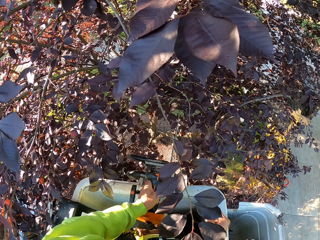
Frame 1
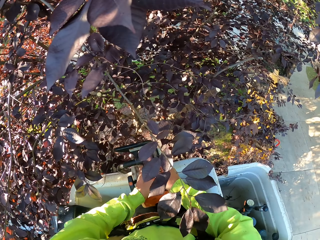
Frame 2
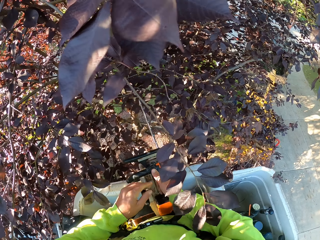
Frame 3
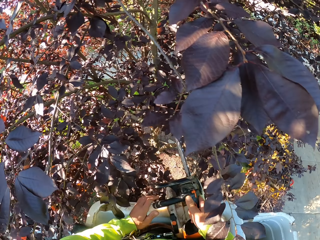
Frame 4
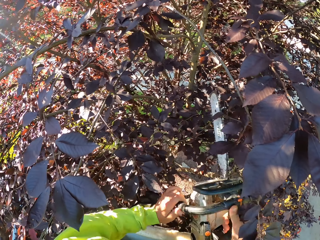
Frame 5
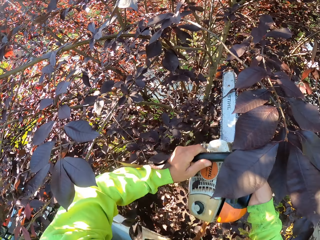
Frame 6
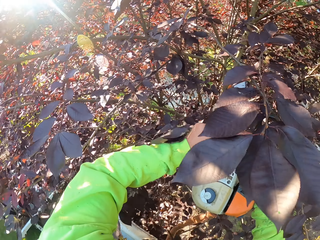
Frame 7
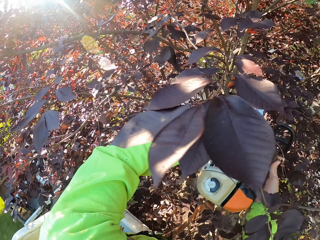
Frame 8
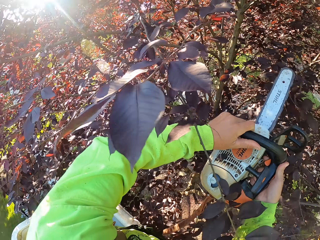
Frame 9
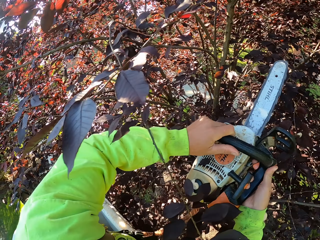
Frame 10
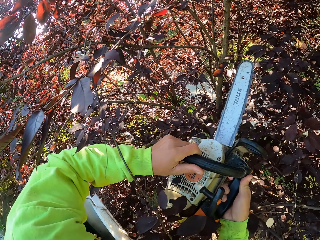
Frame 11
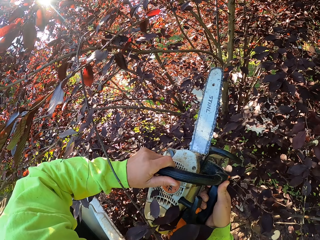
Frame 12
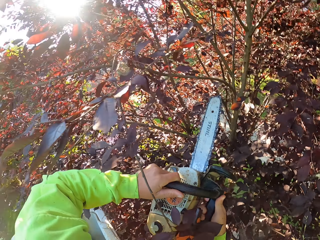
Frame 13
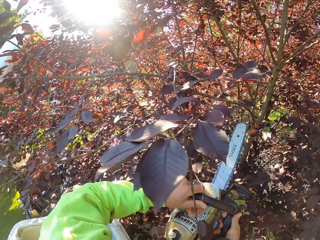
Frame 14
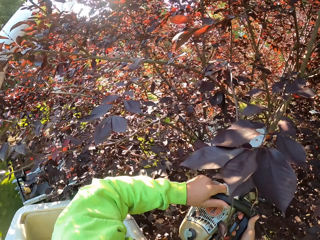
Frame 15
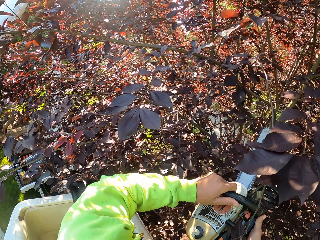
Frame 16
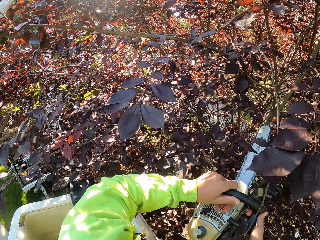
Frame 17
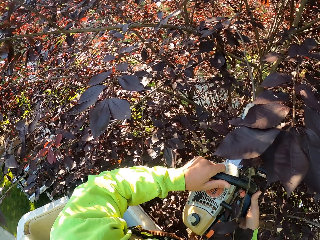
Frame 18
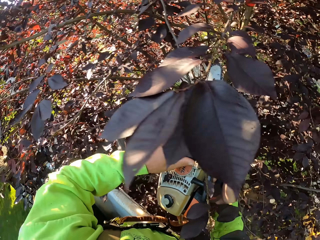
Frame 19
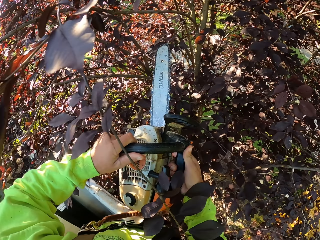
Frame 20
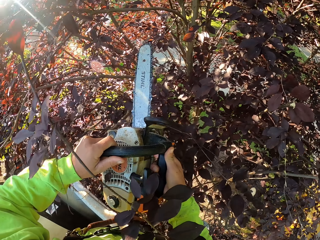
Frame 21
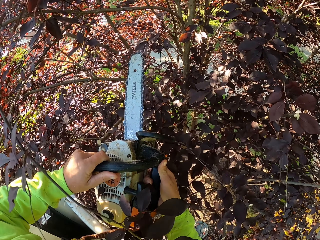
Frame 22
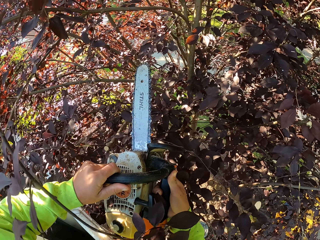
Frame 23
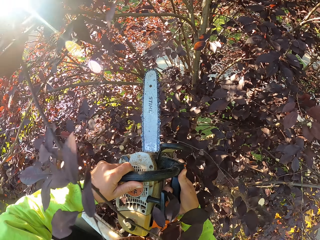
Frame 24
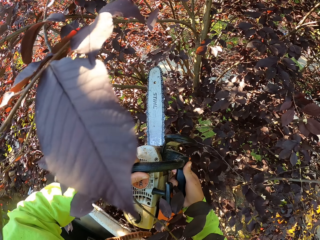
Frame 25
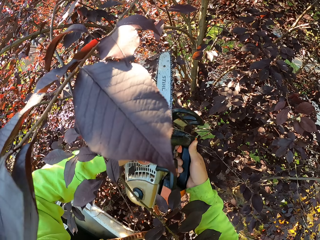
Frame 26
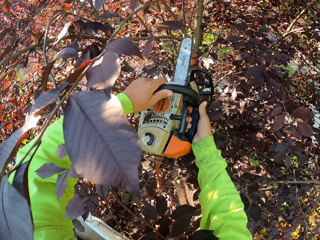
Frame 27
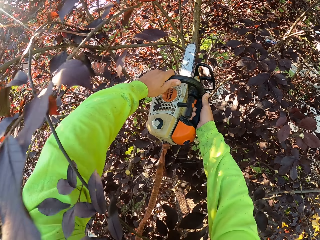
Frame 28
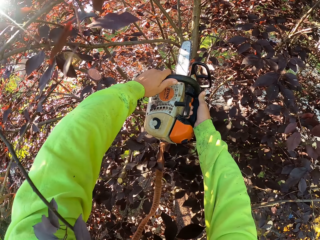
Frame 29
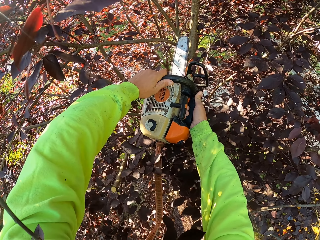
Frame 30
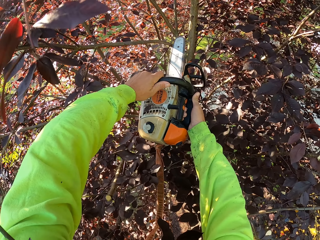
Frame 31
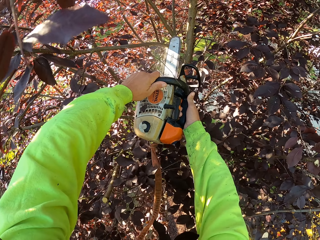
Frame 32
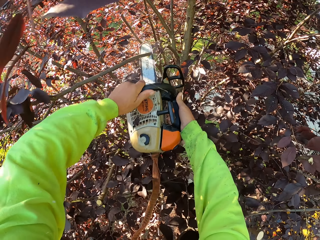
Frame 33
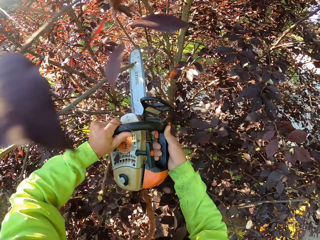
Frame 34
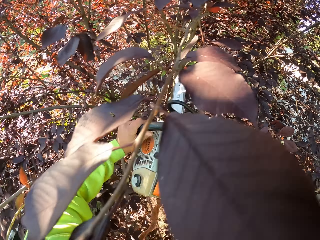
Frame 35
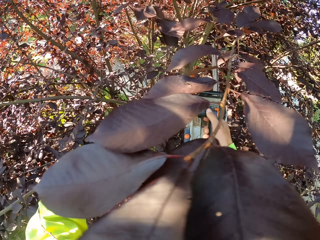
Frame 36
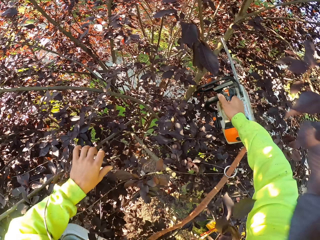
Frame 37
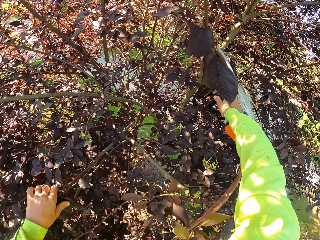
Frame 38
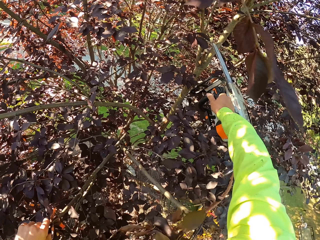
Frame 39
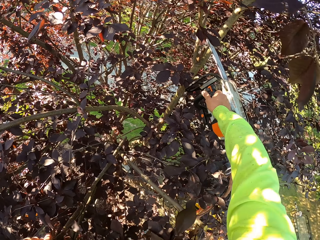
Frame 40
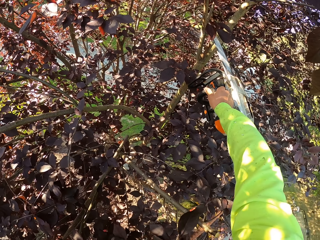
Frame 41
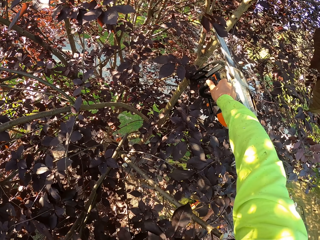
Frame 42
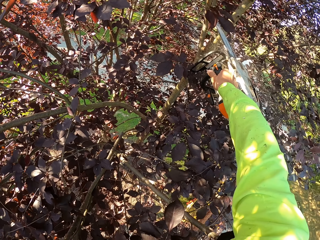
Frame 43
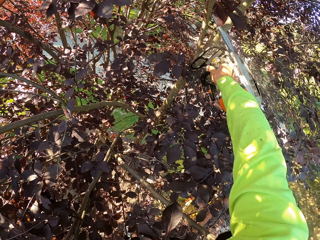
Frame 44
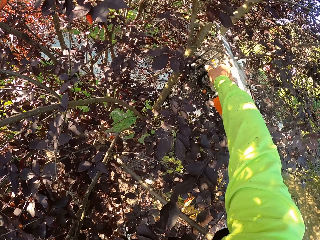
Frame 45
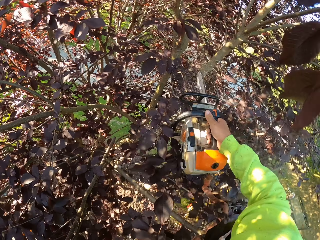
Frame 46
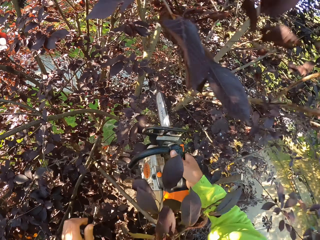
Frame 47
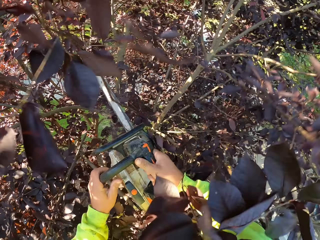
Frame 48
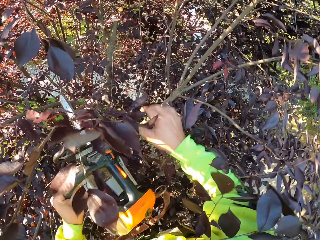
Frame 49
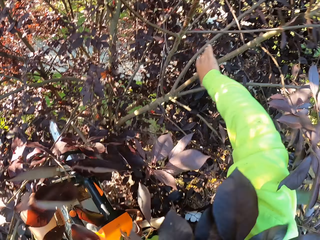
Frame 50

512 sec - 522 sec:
The camera wearer passes the chainsaw from his left hand to his right hand. He cuts a twig on the tree with the chainsaw in both hands. He cuts the twig with the chainsaw in his right hand.

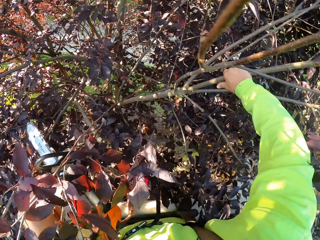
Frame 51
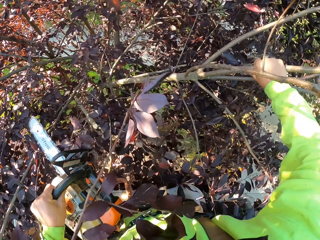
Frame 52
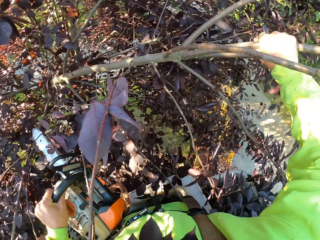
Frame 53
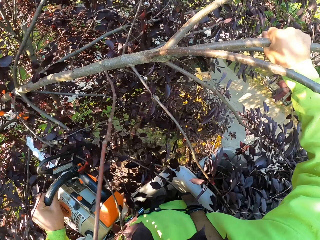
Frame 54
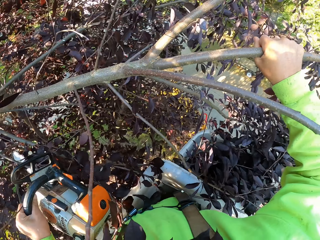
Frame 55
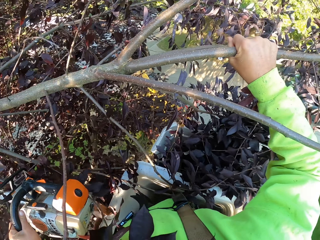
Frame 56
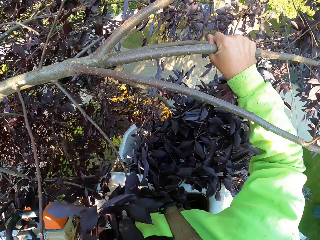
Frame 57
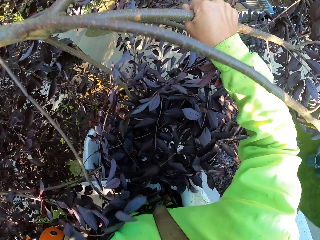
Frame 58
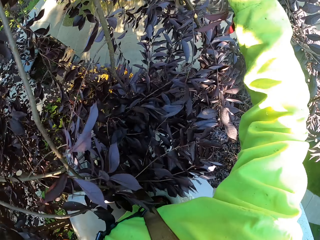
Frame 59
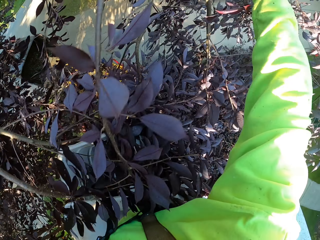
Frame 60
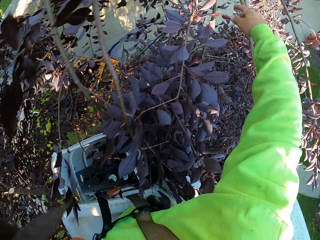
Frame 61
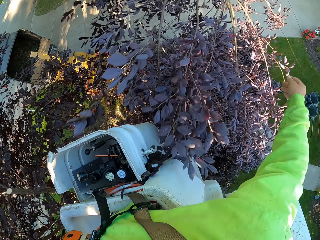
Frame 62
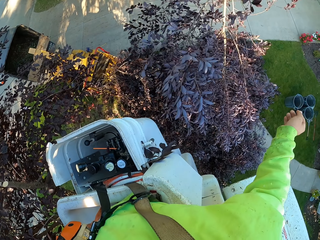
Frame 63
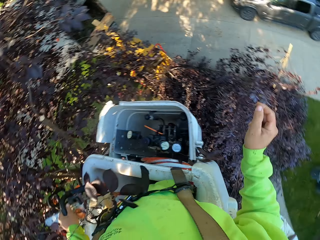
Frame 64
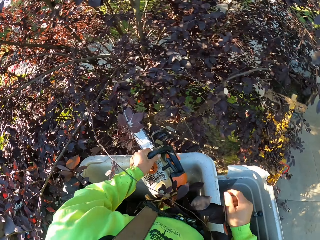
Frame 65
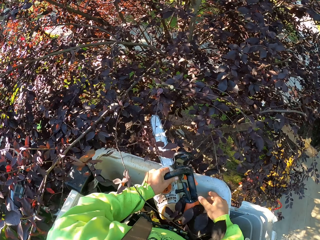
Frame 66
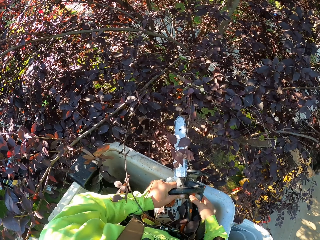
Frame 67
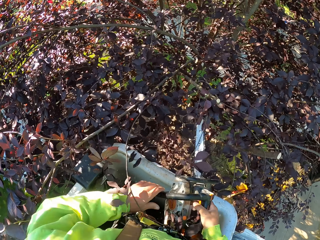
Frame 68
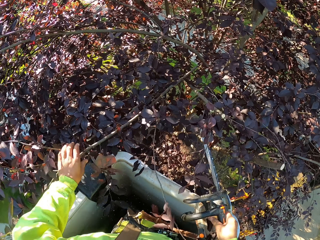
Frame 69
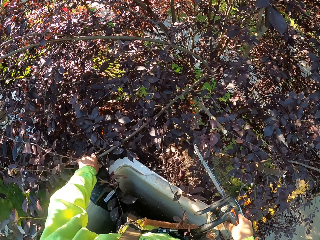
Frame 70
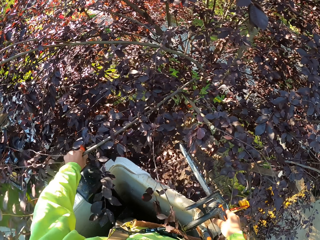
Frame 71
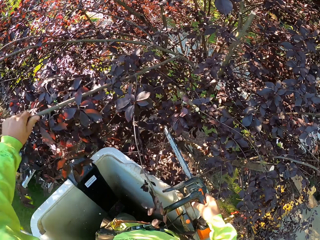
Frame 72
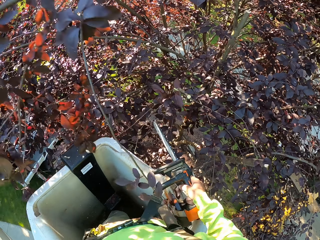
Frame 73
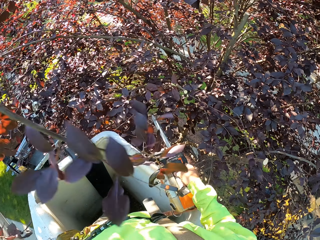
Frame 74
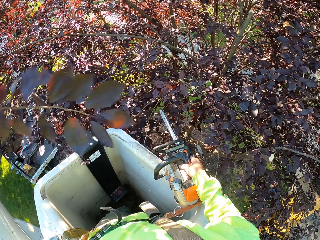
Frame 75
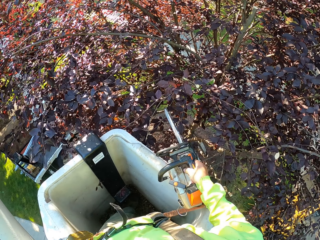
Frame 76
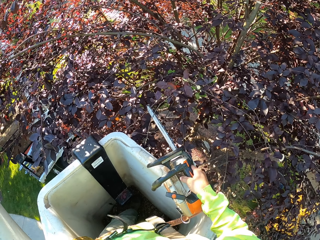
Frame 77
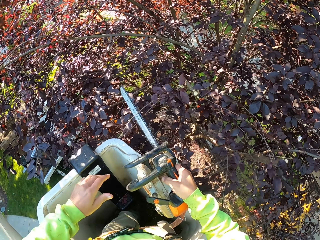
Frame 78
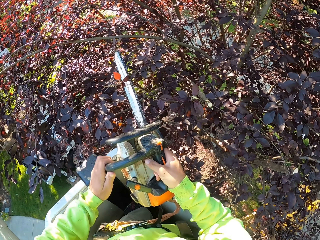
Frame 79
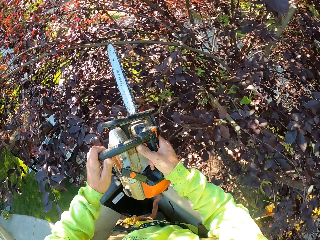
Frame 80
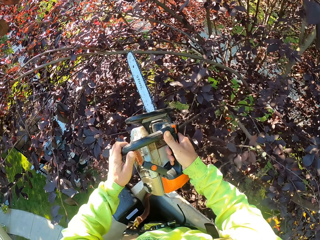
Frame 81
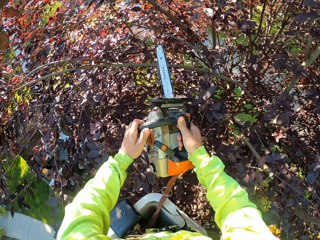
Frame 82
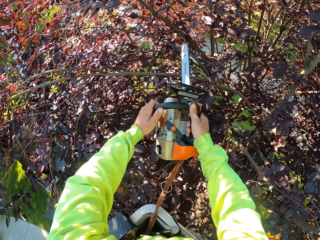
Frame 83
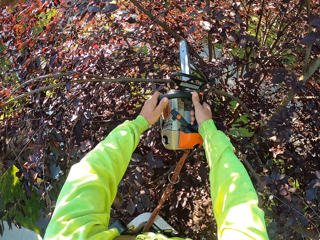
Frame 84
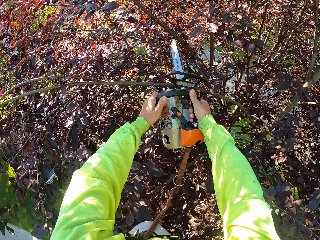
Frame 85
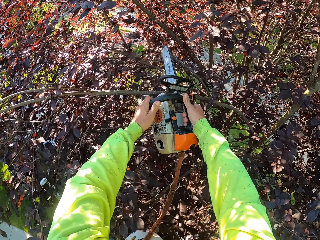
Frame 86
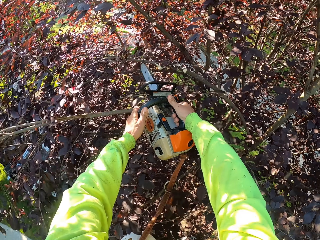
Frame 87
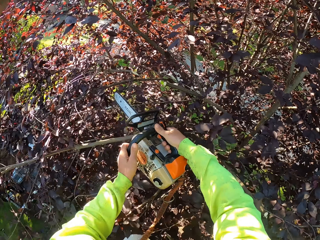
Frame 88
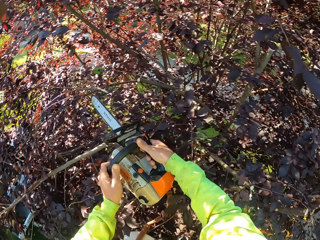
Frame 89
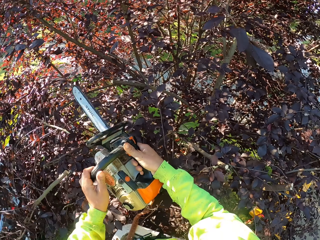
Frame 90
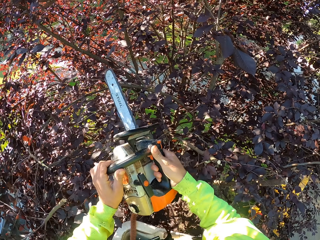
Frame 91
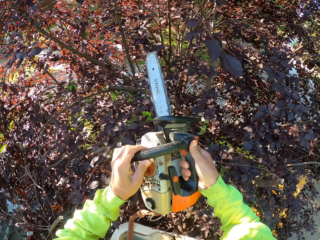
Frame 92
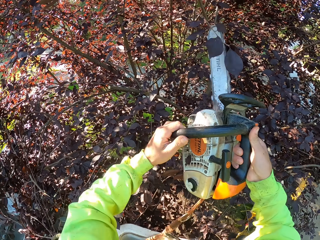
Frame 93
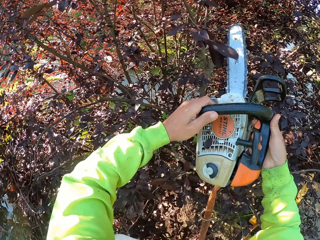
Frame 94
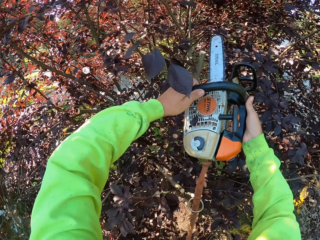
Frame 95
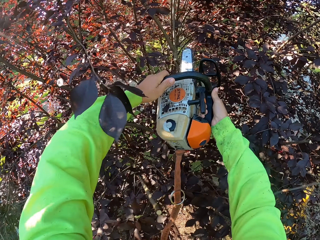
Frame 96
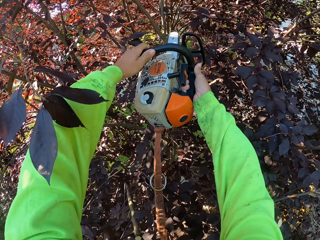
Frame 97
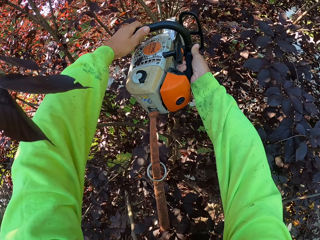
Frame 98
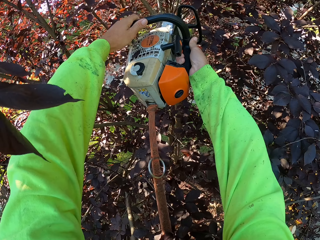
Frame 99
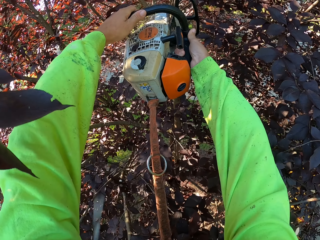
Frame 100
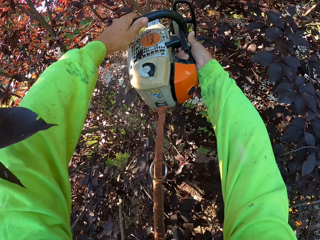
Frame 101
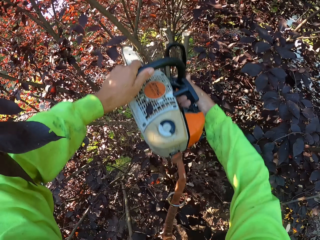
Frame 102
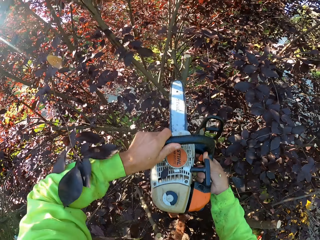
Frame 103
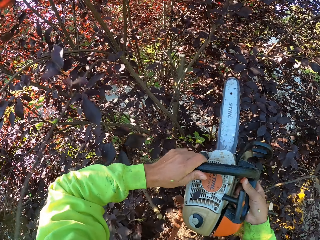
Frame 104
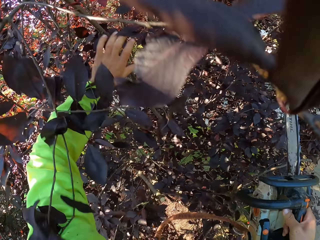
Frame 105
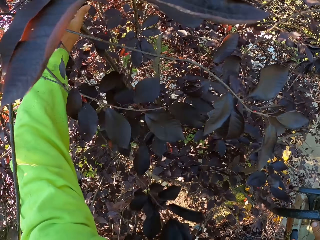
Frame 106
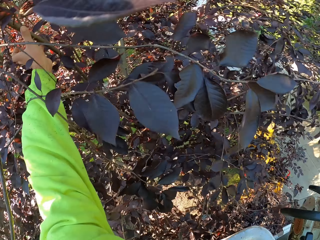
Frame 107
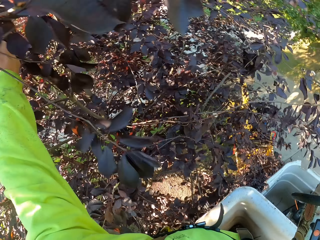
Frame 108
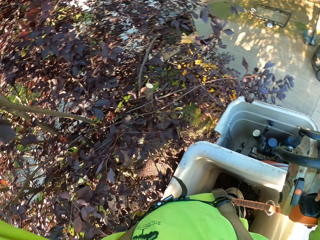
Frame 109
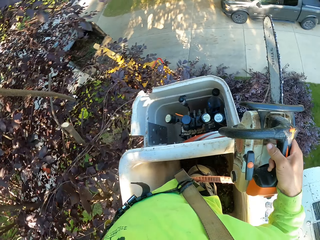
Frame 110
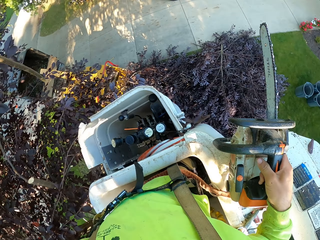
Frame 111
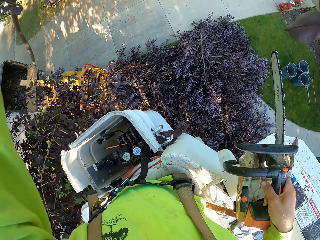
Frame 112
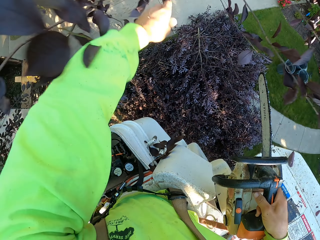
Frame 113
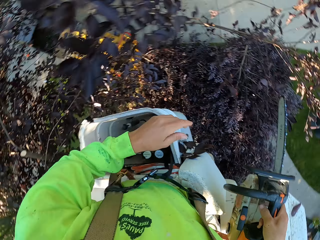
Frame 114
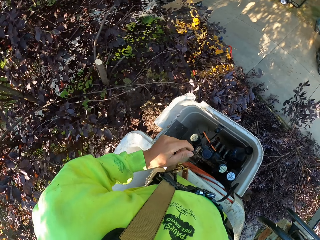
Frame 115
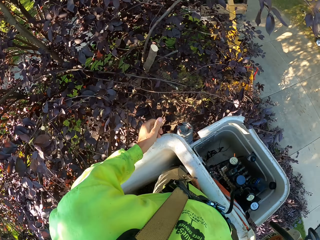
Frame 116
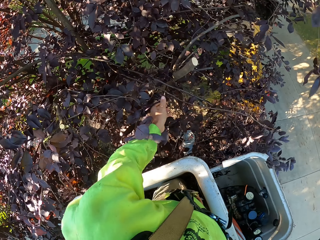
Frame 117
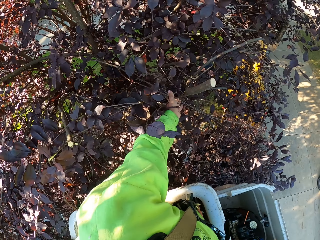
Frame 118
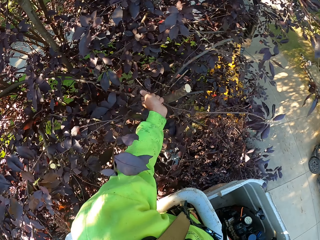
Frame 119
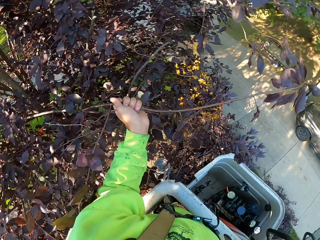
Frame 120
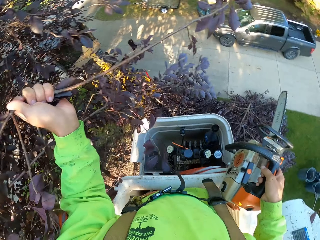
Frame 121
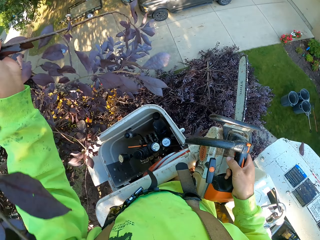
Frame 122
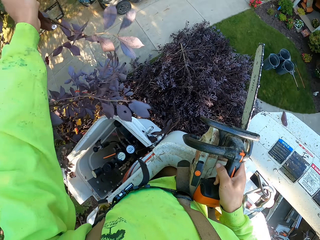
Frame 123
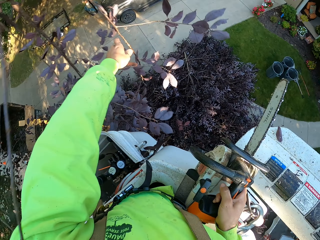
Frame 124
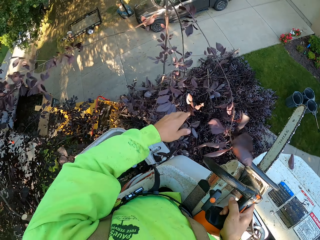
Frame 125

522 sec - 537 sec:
The camera wearer holds a twig on the tree with his right hand. He throws the twig on the ground with his right hand. He removes a twig on the tree with his left hand. He cuts twigs on the tree with the chainsaw in both hands. He holds a twig on the tree with his left hand. He throws the twig on the ground with his left hand. He holds a twig on the tree with his left hand. He throws the twig on the ground with his left hand.
